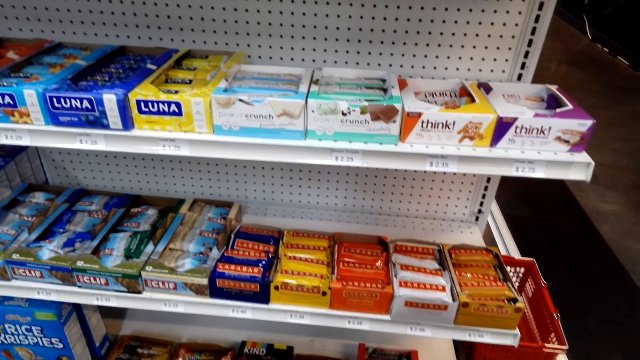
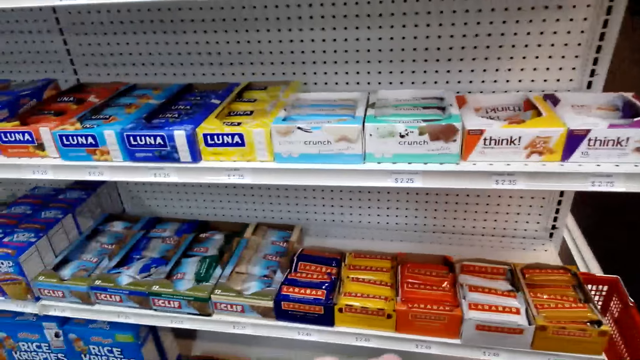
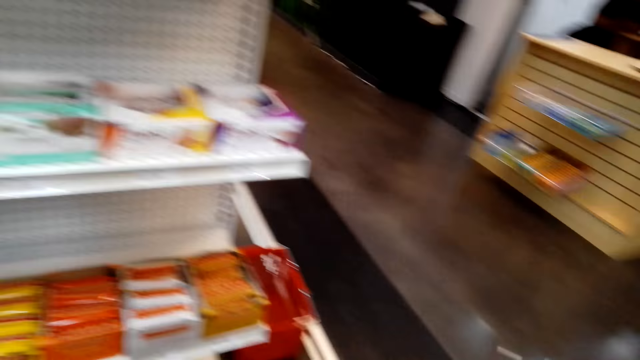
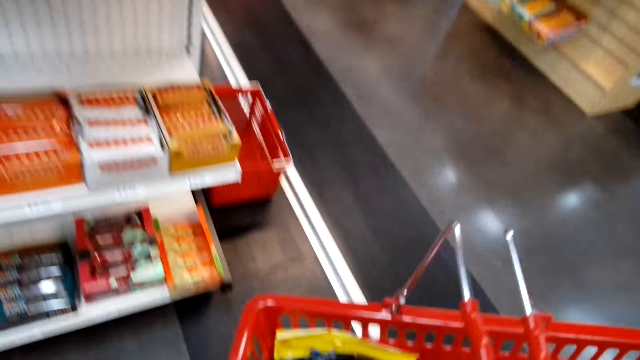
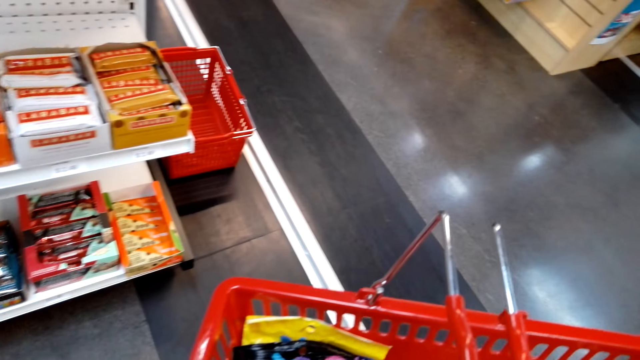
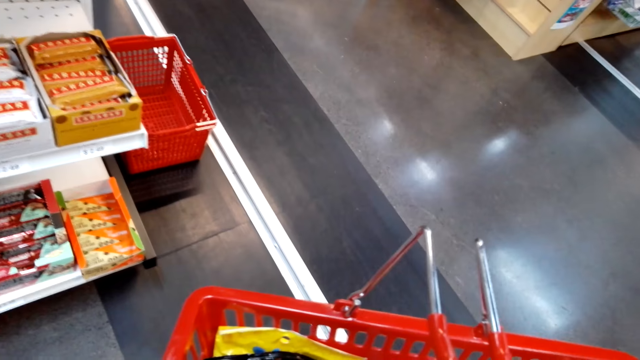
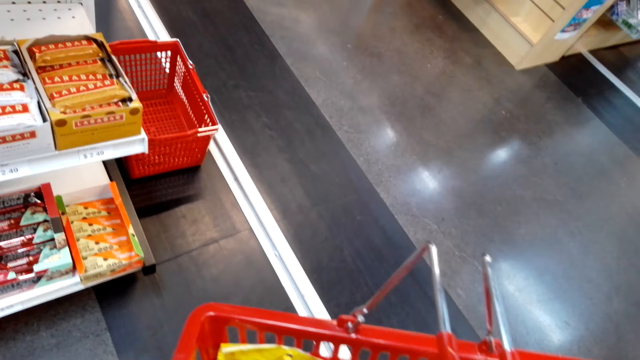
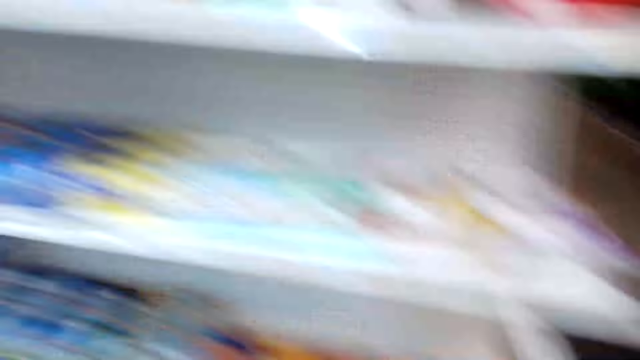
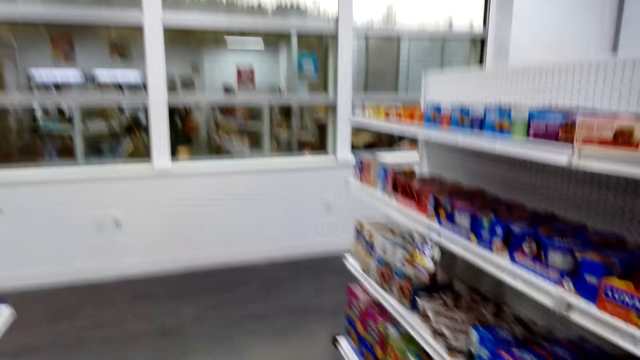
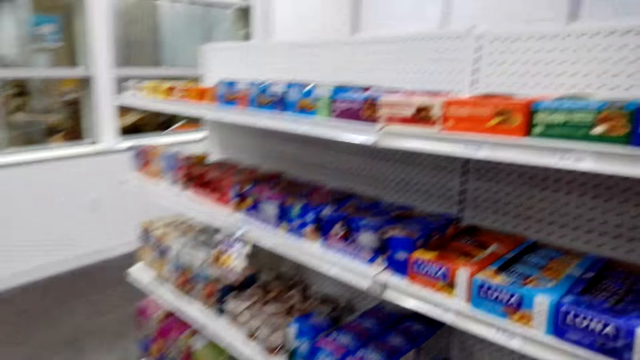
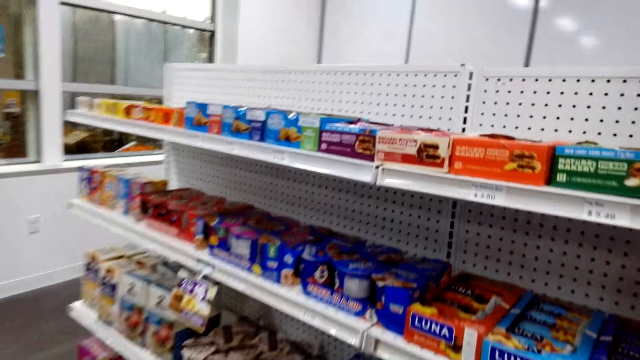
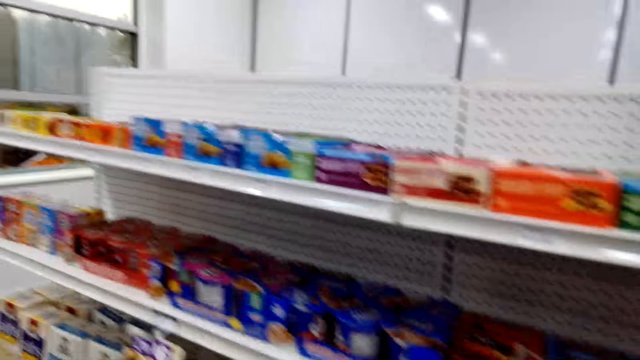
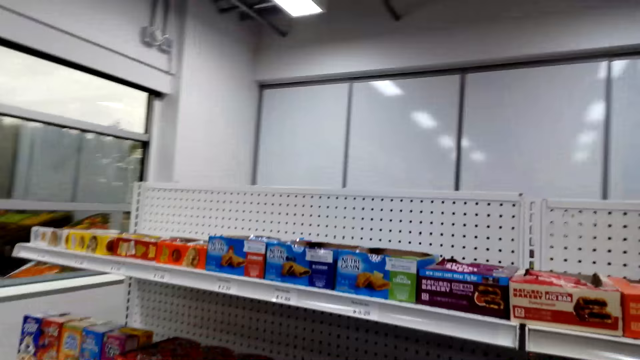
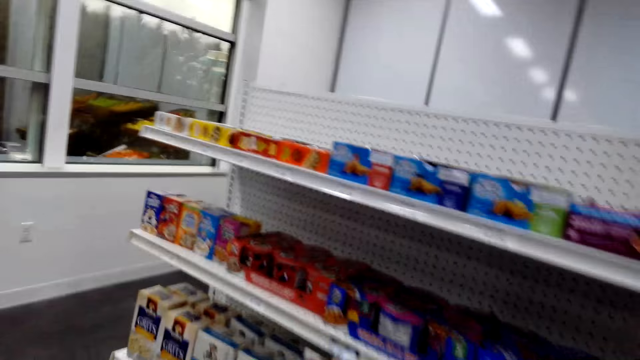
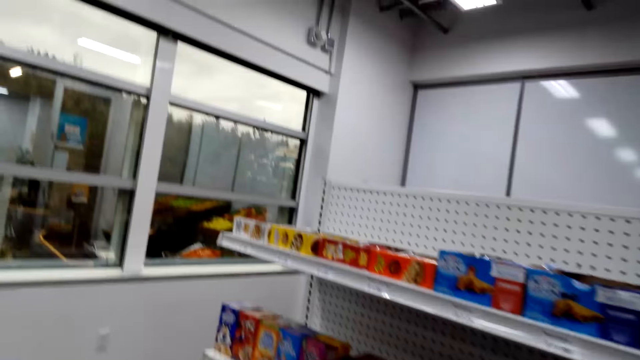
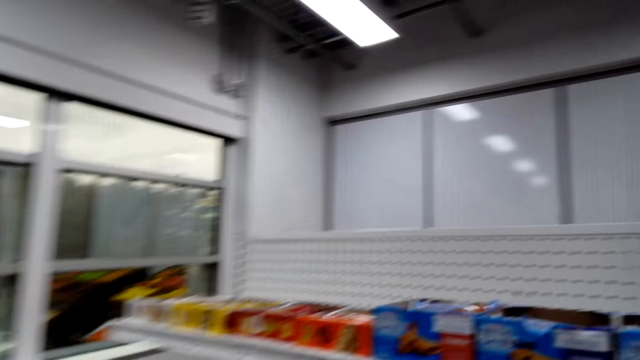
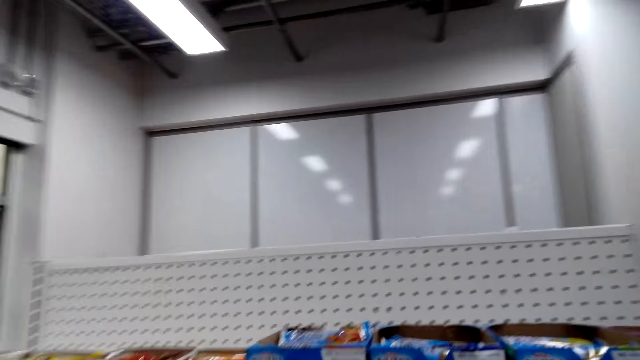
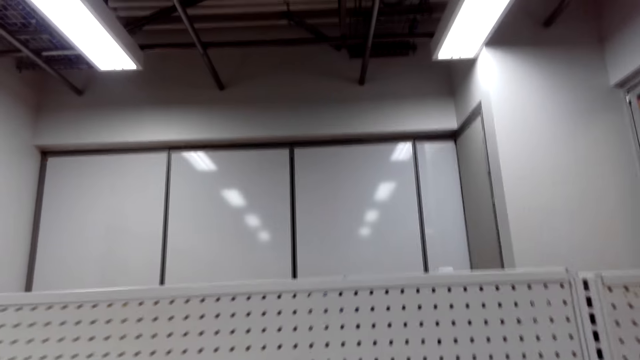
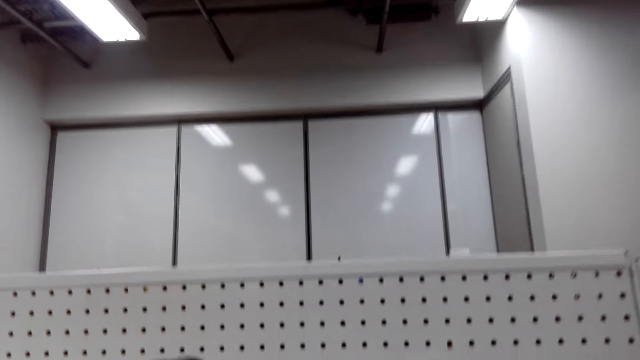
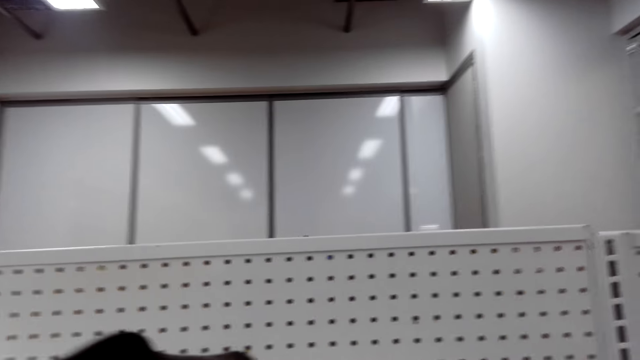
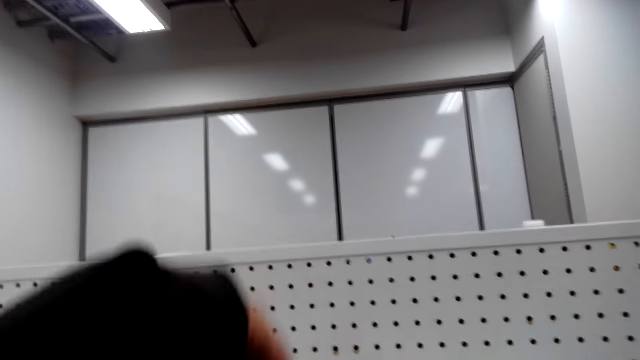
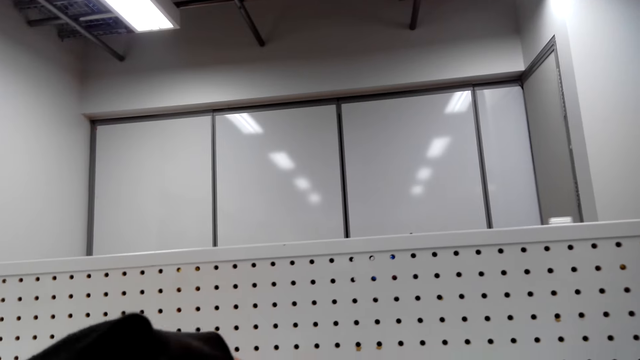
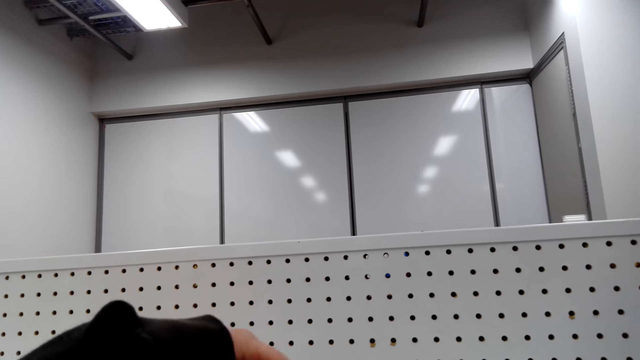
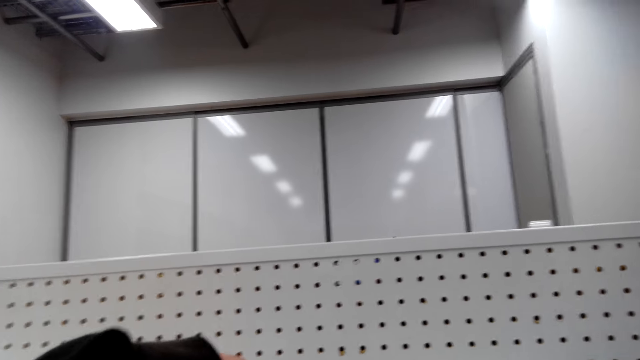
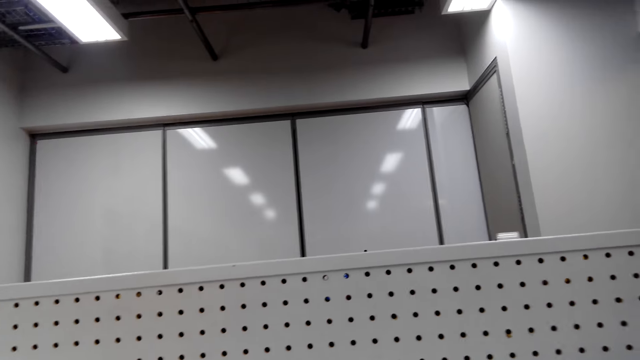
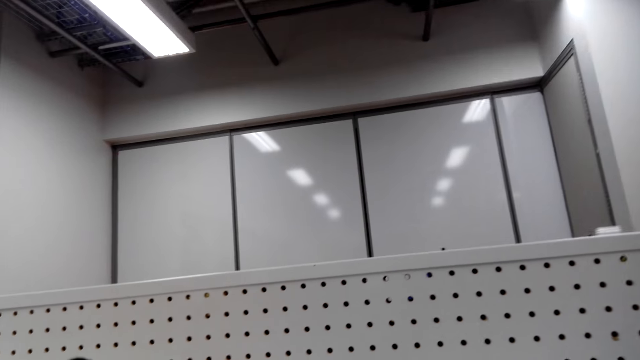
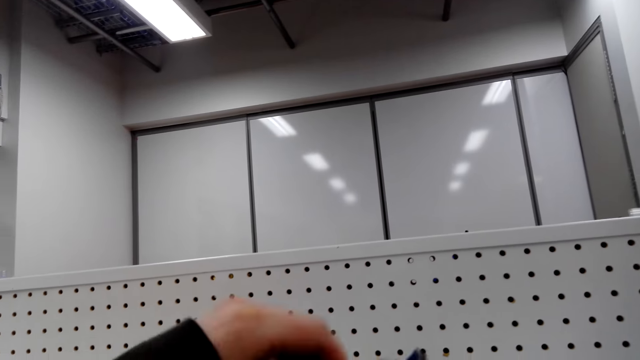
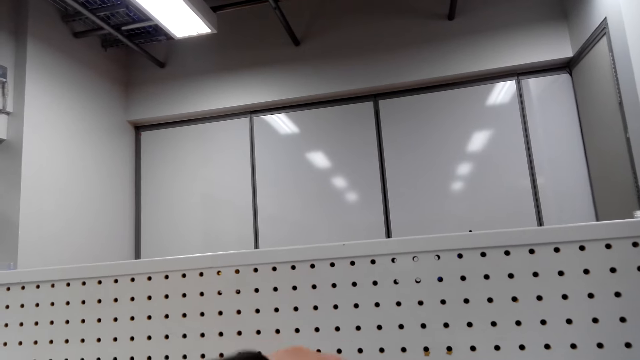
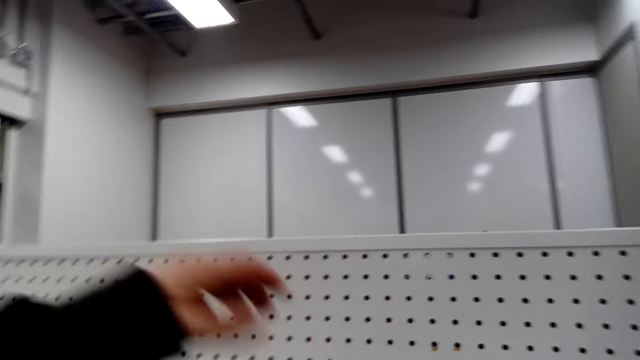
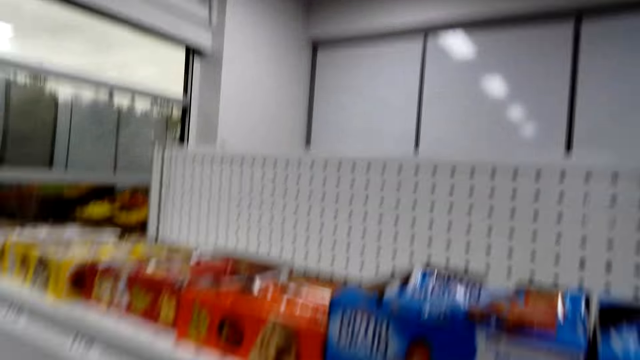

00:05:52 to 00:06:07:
The camera wearer walks in the grocery. They put a chocolate on a casket. They pick the chocolate from a shelf.

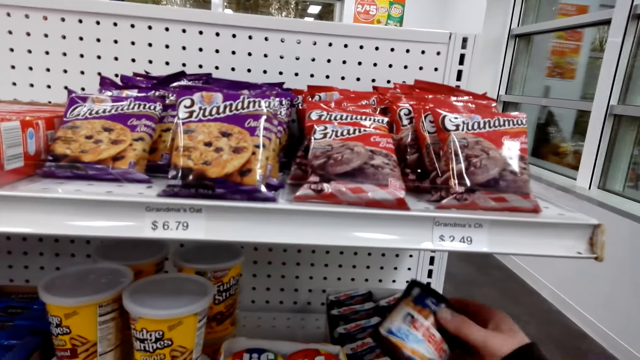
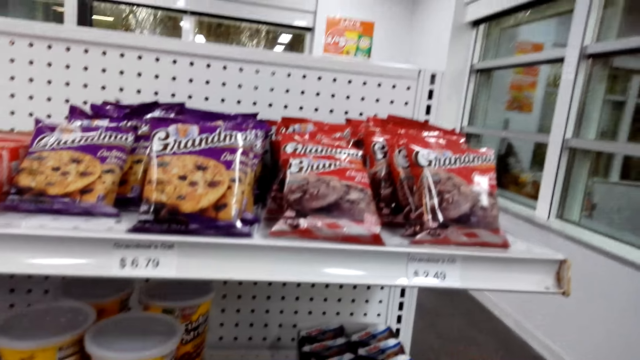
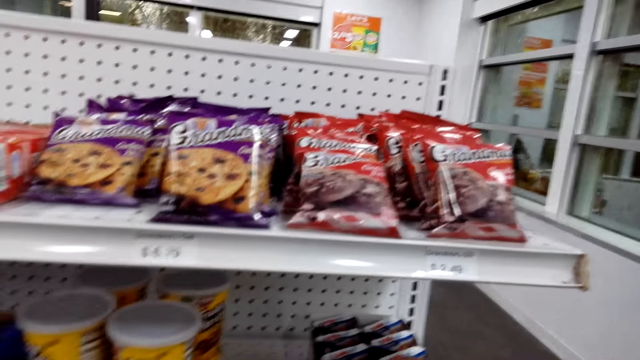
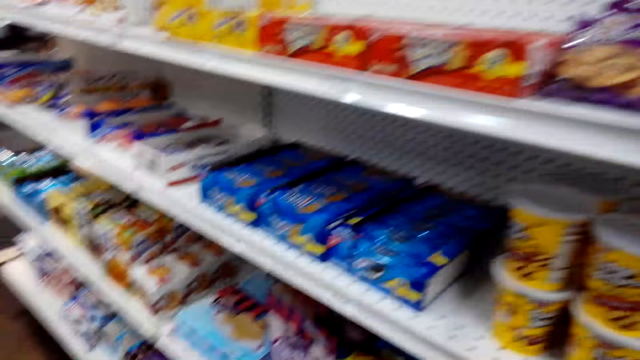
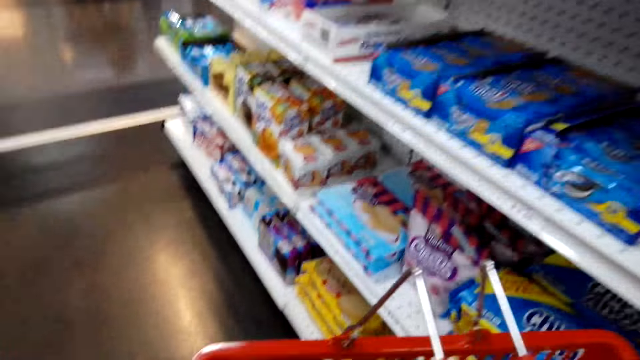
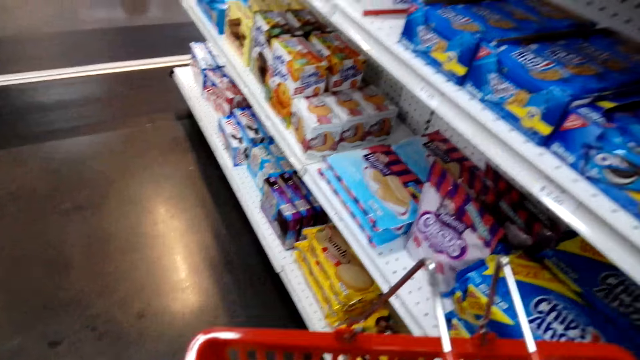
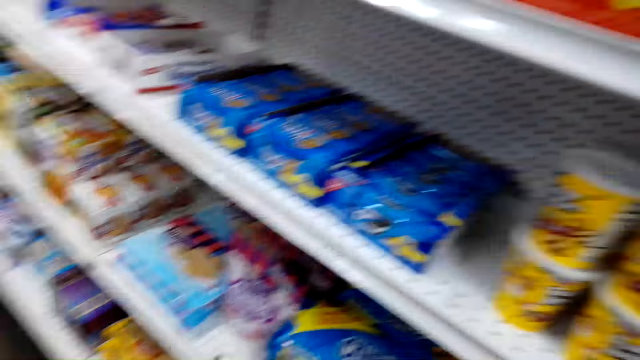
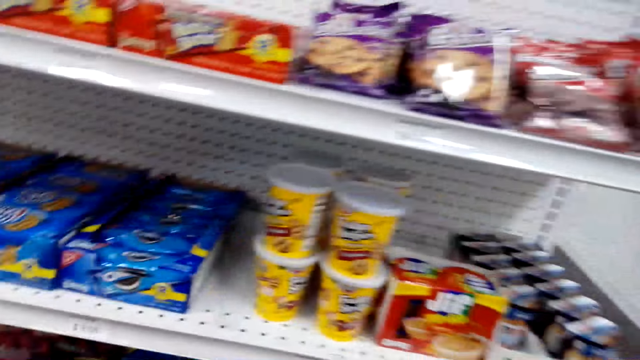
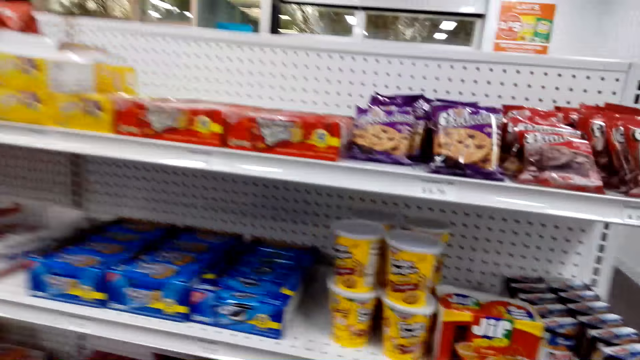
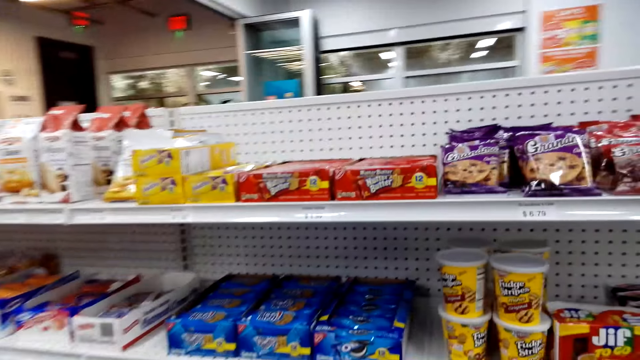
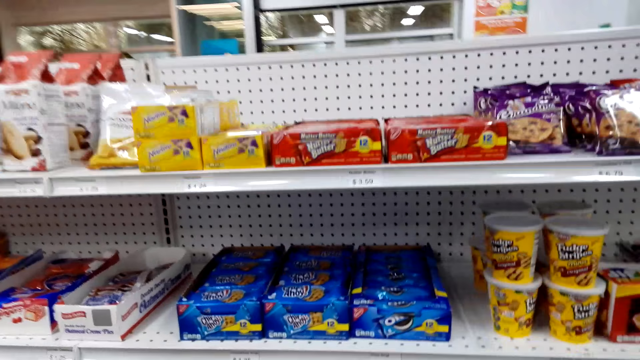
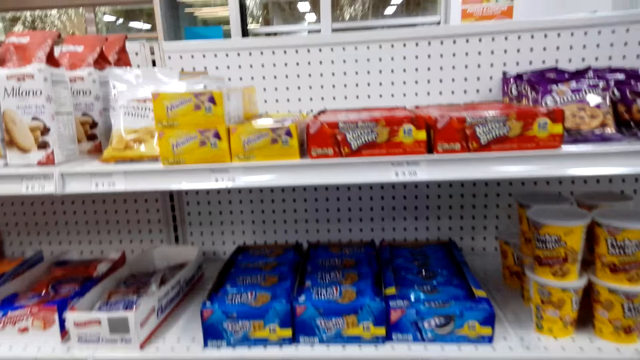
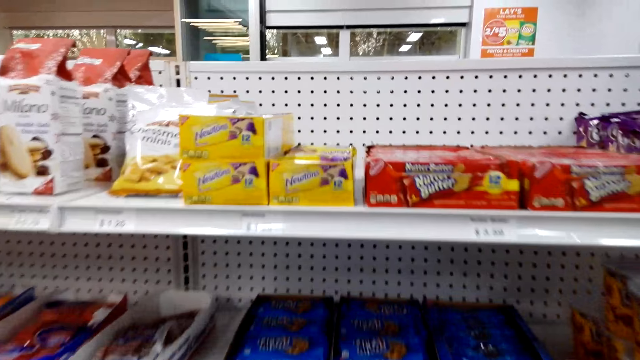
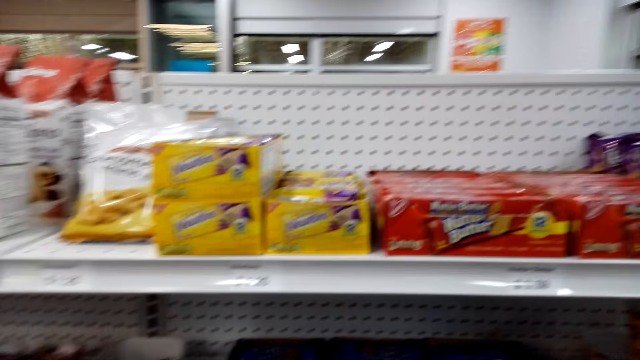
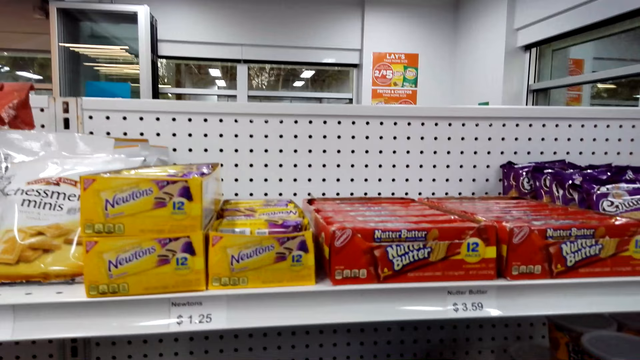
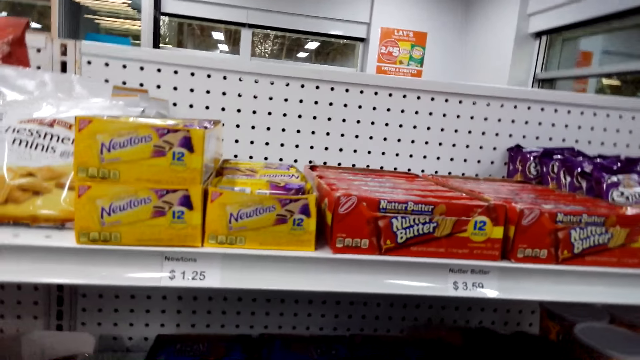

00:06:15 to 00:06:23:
The camera wearer picks a chocolate from a shelf. They put the chocolate on the shelf. They walk around the supermarket.
